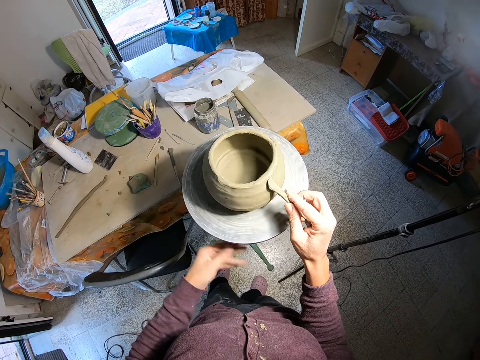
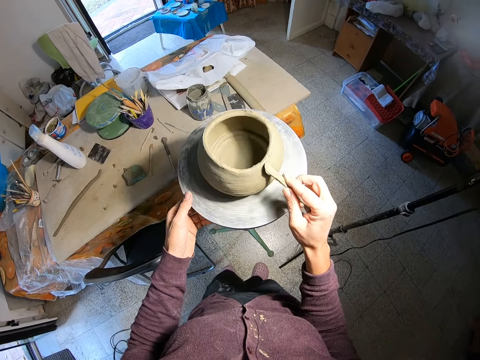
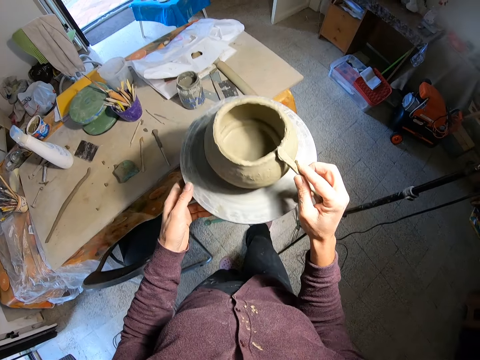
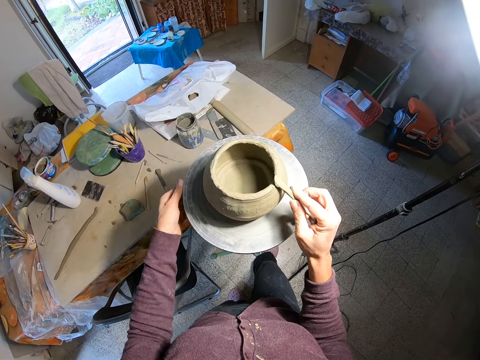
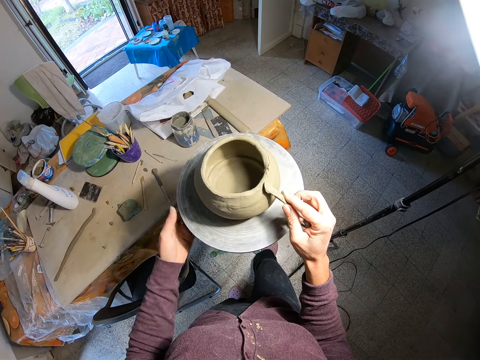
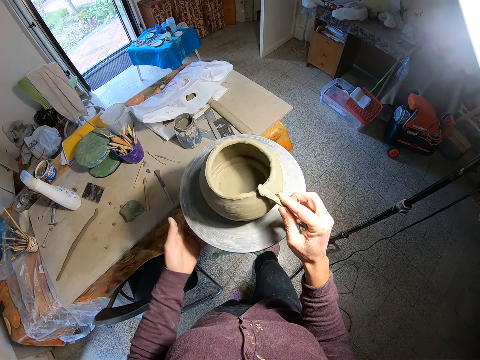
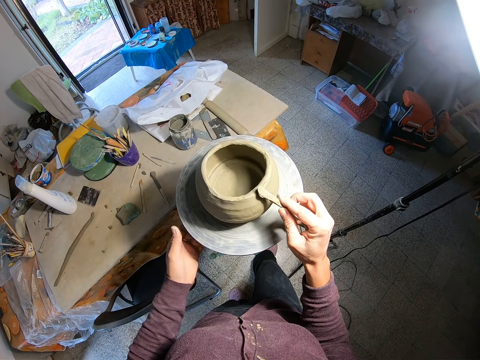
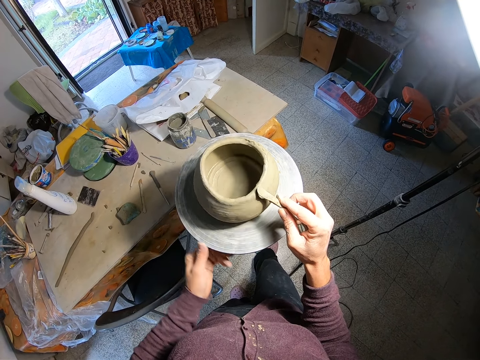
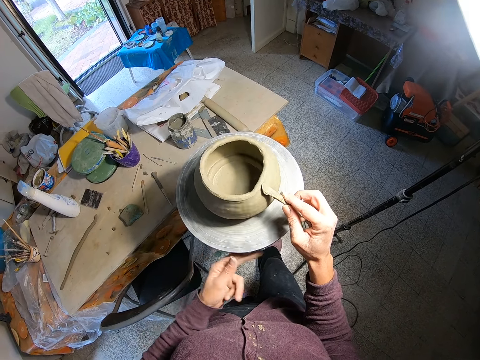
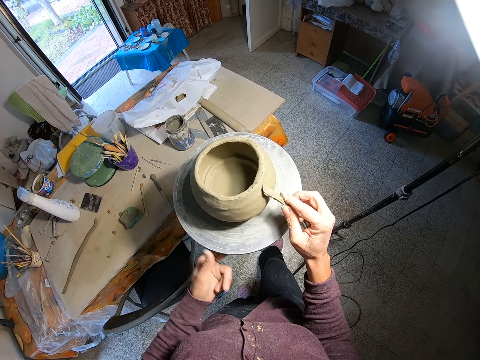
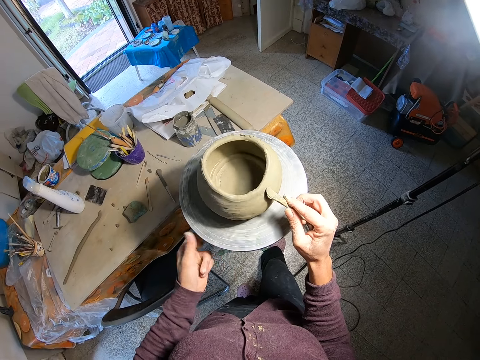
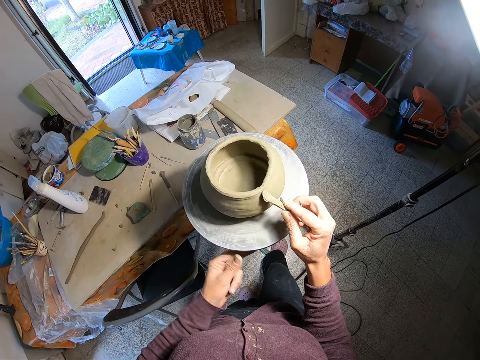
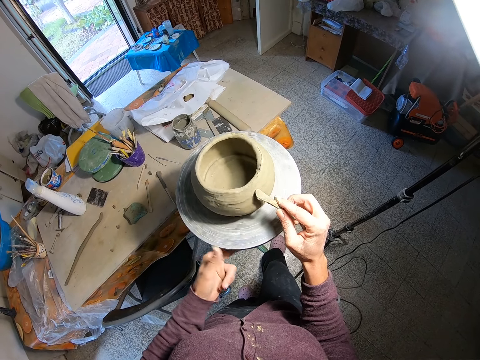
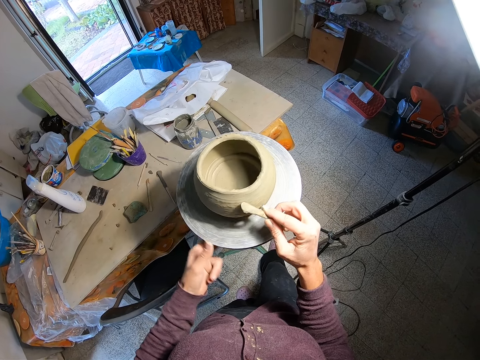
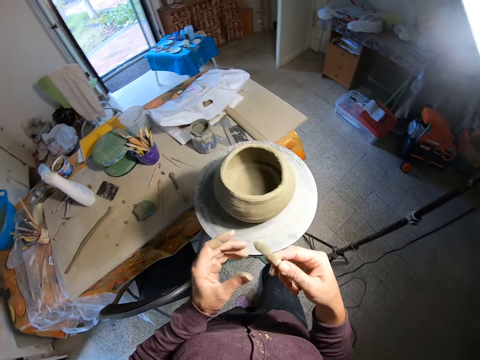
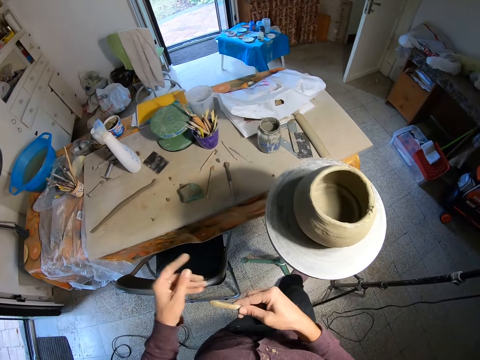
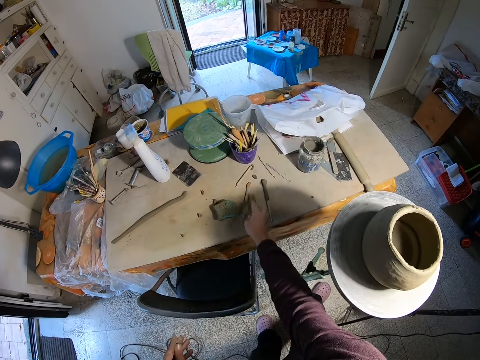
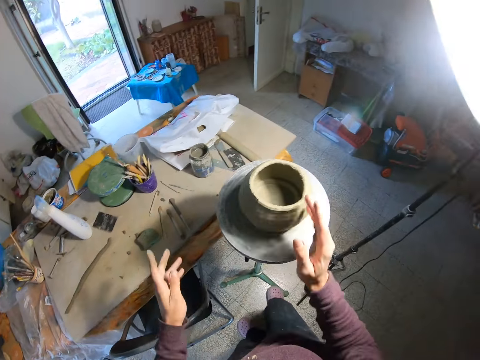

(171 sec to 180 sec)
The camera wearer cleans the tip of the brush in his right hand with his left hand. He drops the brush on the table with his right hand.

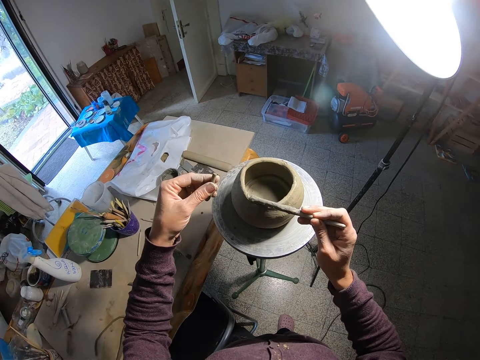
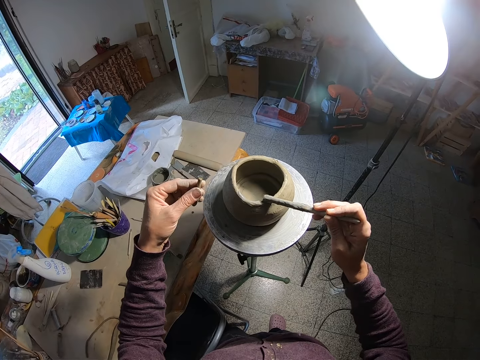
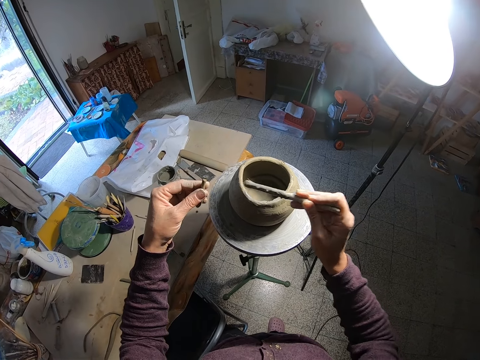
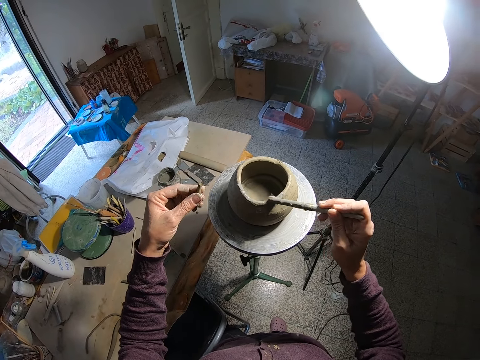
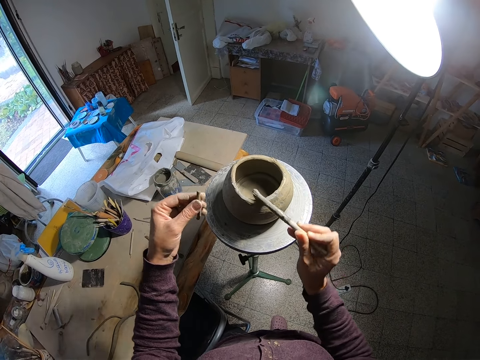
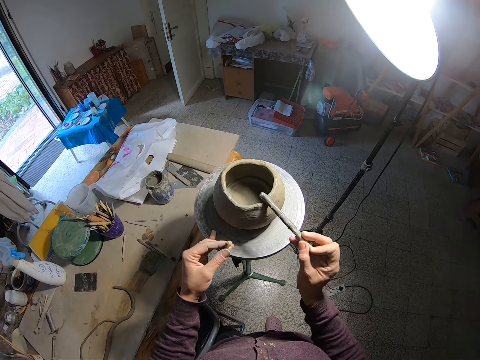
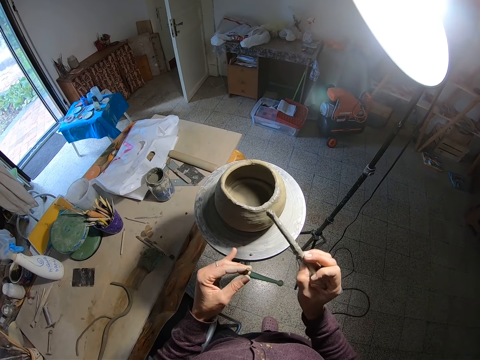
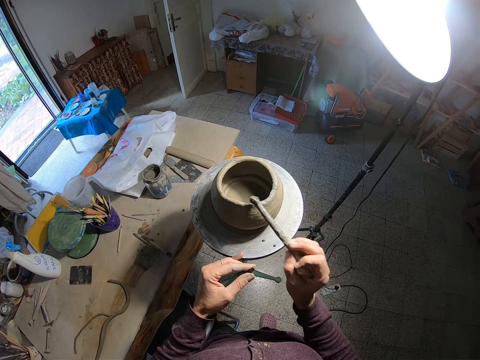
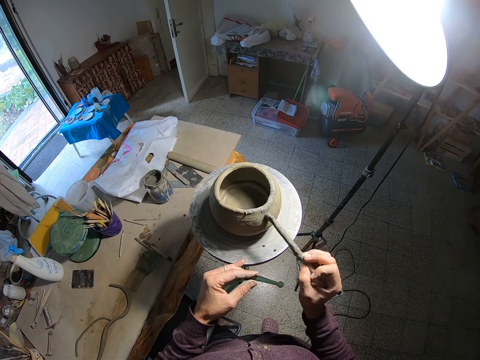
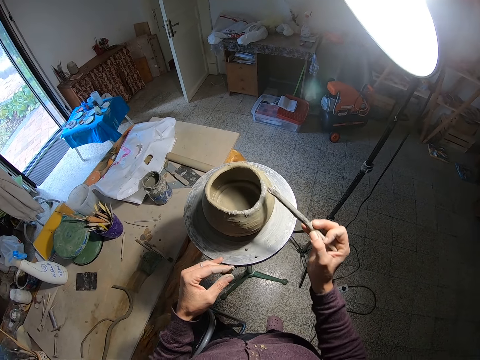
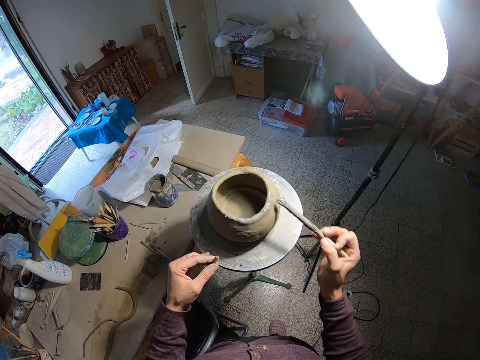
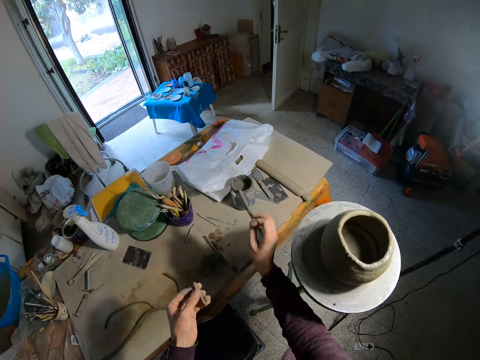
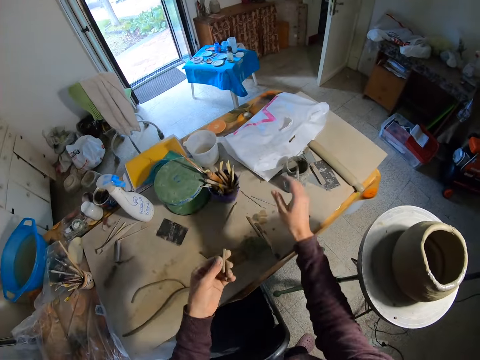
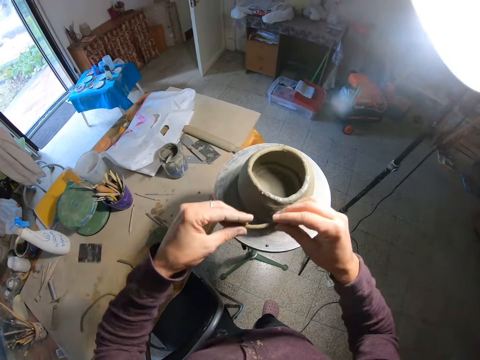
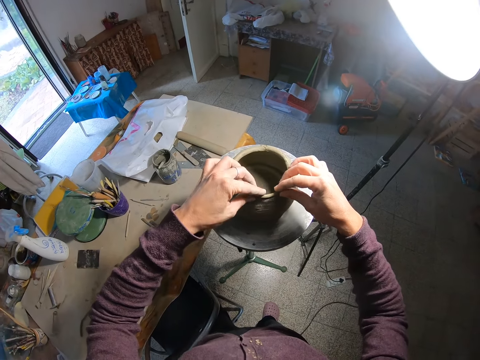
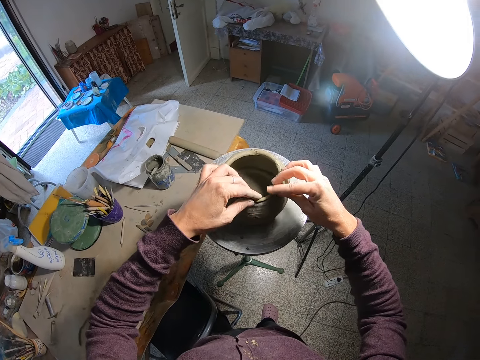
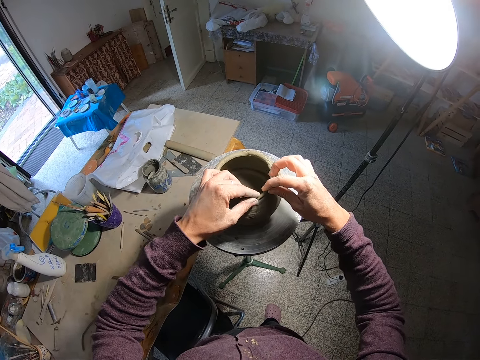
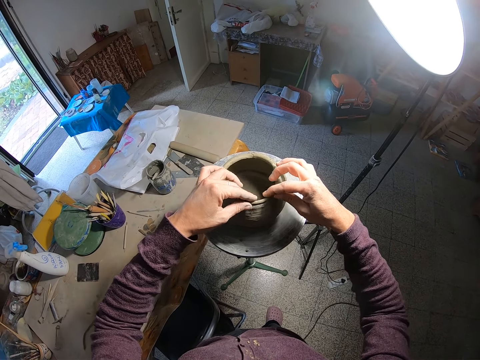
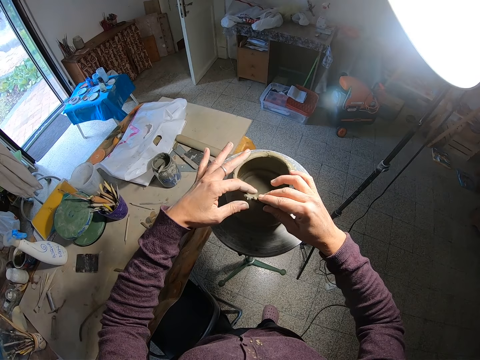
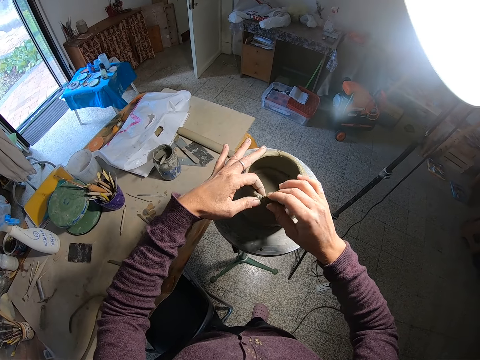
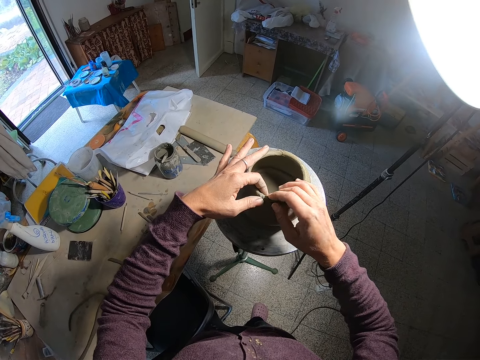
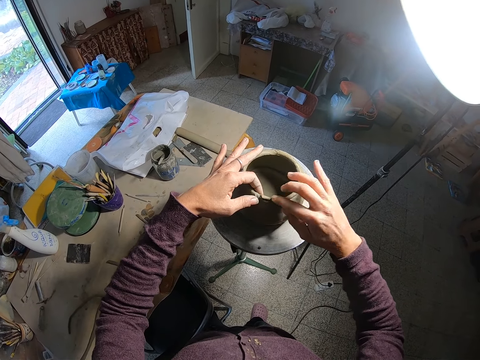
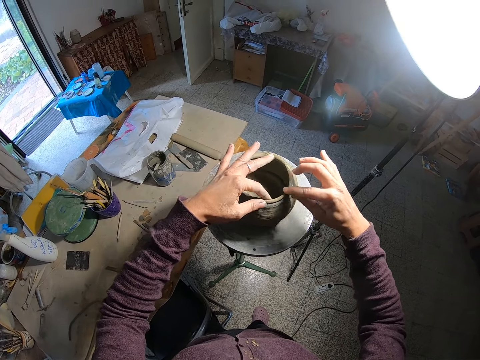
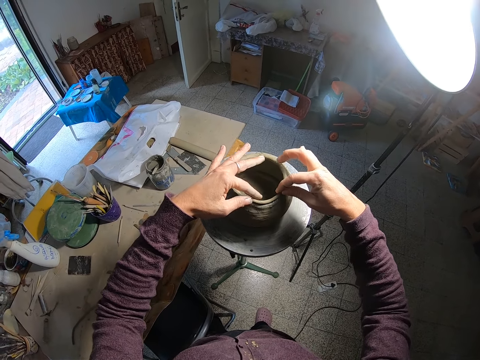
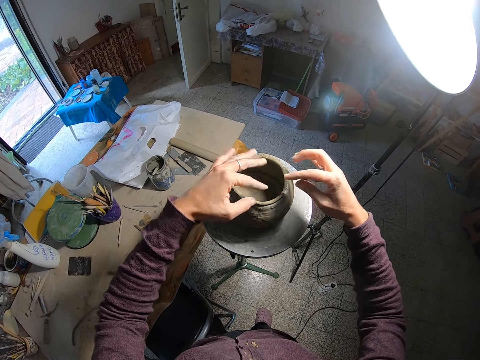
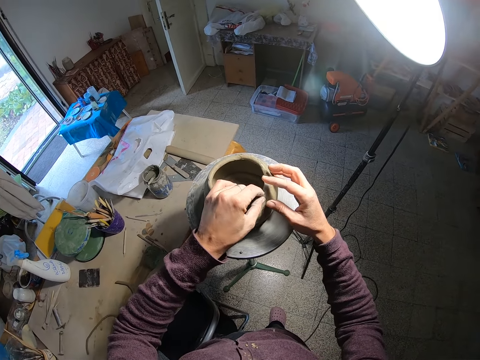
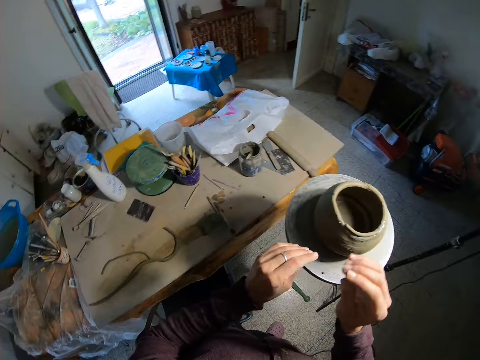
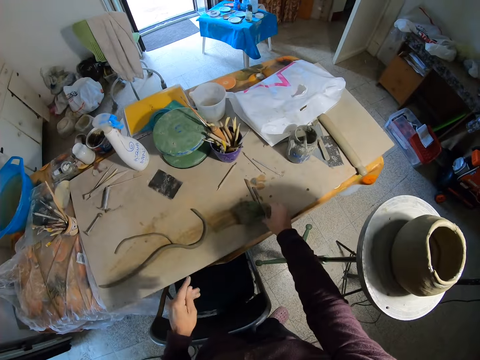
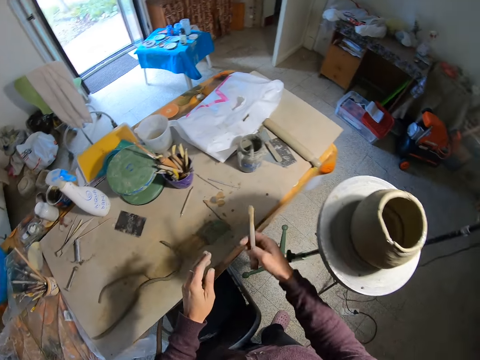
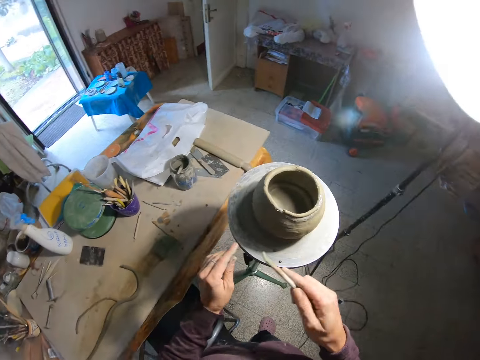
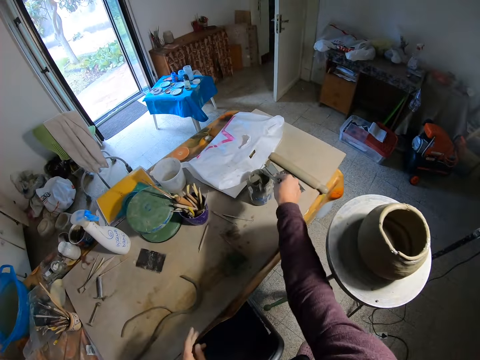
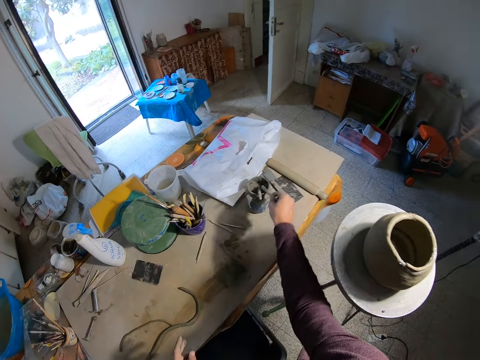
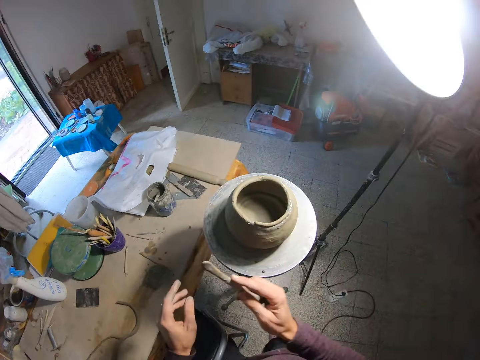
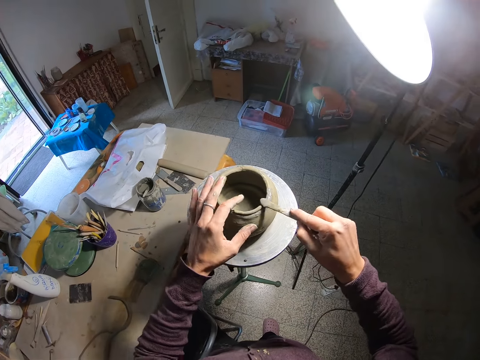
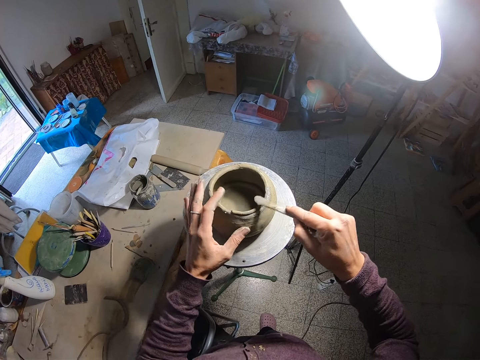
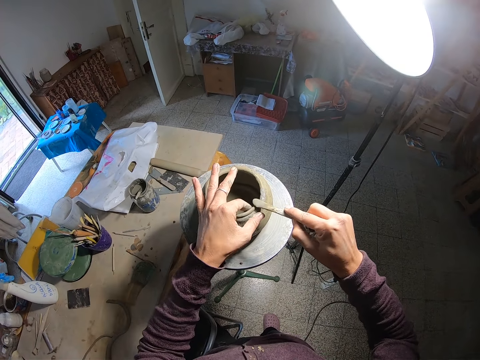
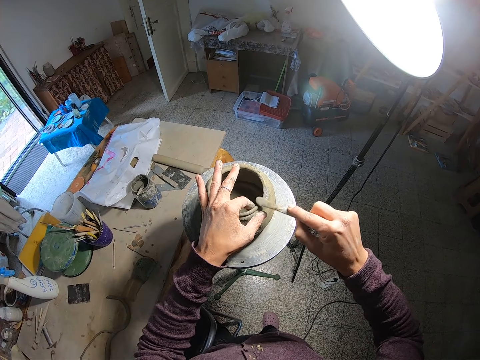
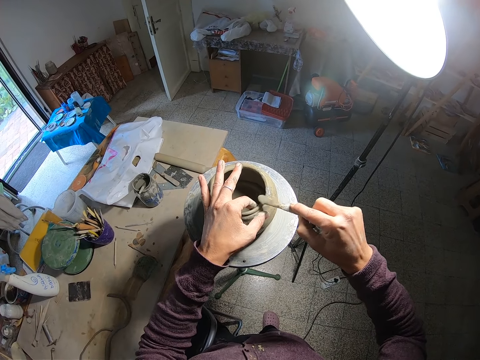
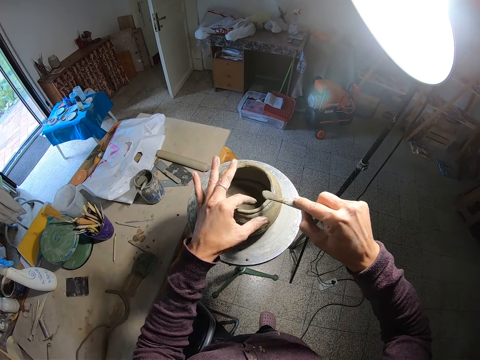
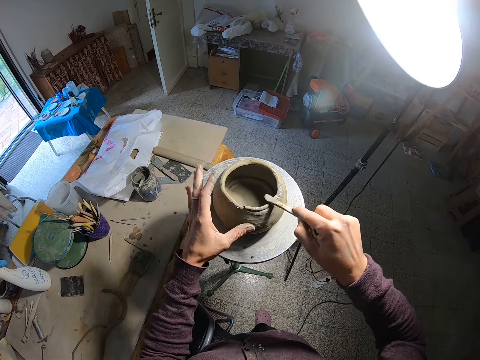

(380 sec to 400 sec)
The camera wearer applies clay to the clay work or craft with the brush in his right hand. He places the brush in his right hand into the clay jar on the table. He holds clay with both hands. He attaches the rolled clay to the clay work on the table with both hands. He adjusts the clay on the craft. He moulds the clay on the craft. He picks up a filer or potter's needle from the table with his right hand. He dips the filer in his right hand into the clay jar on the table. He applies clay to the clay work with the filer in his right hand. He holds the craft with his hand and applies clay on the craft.
